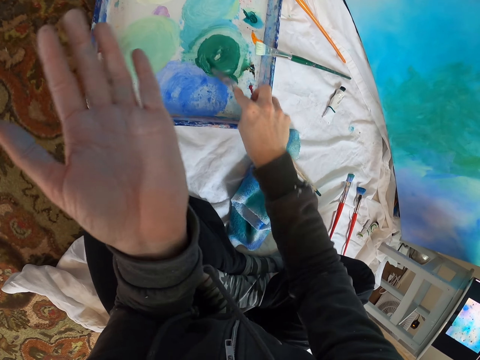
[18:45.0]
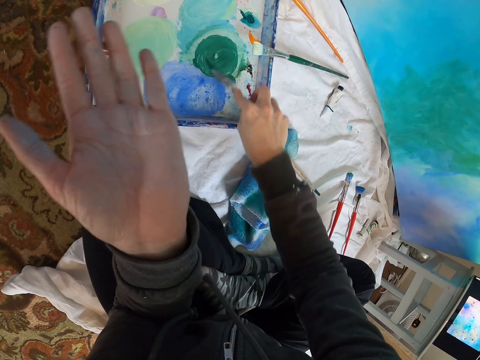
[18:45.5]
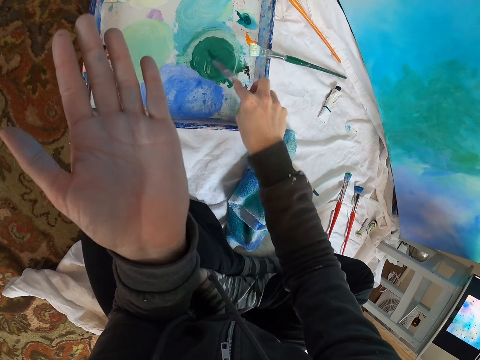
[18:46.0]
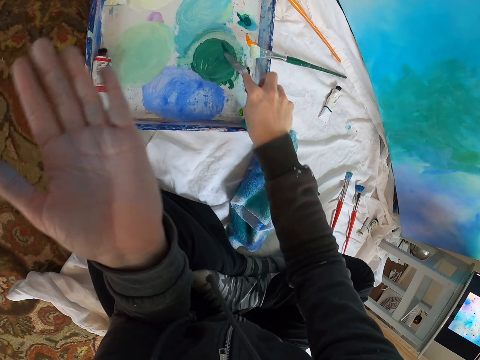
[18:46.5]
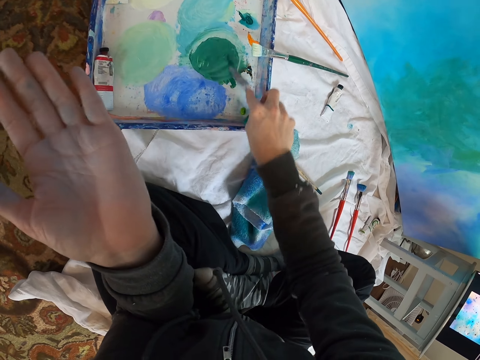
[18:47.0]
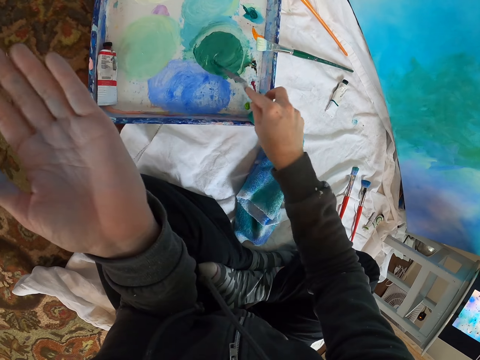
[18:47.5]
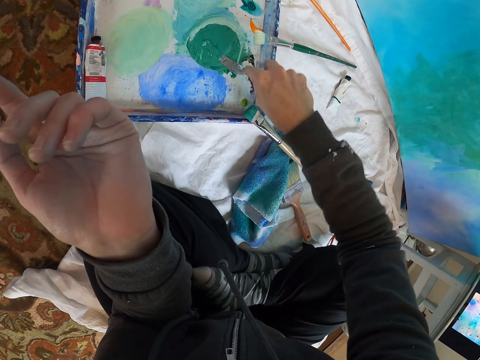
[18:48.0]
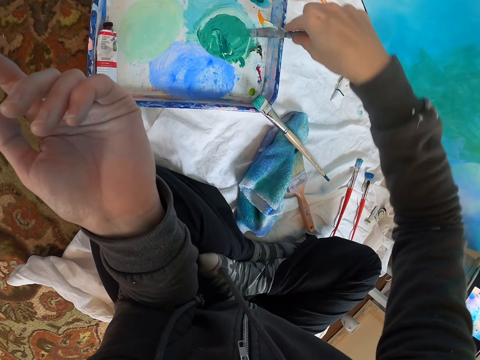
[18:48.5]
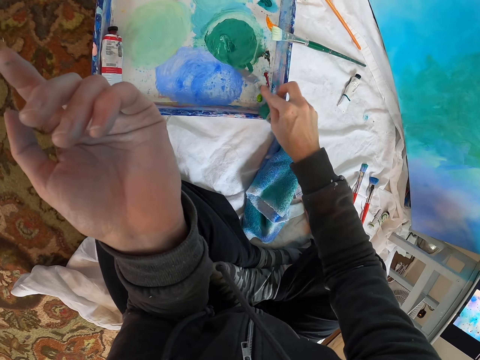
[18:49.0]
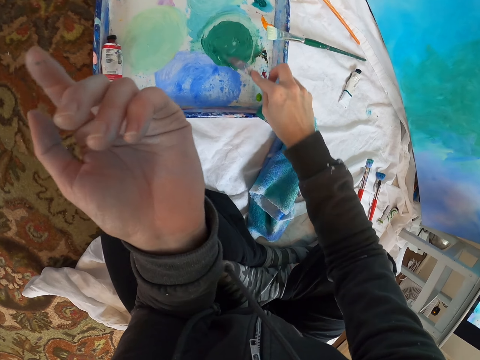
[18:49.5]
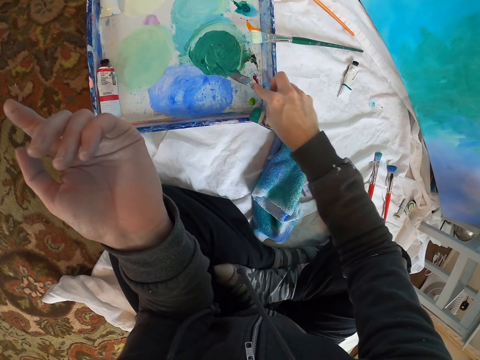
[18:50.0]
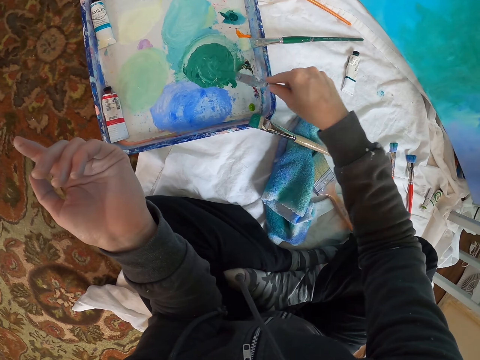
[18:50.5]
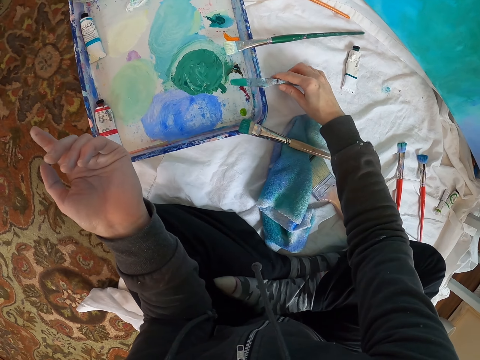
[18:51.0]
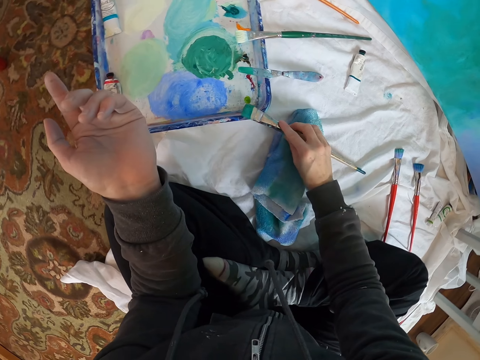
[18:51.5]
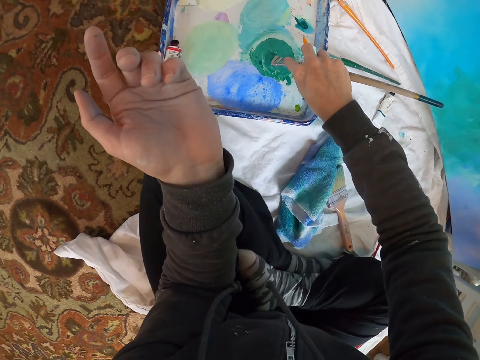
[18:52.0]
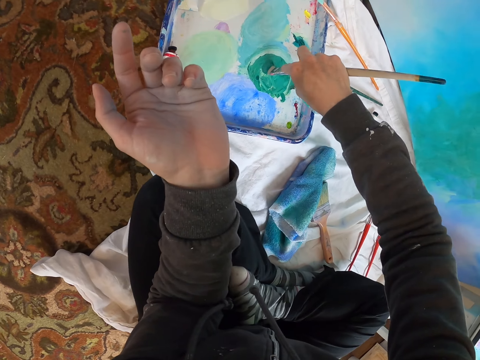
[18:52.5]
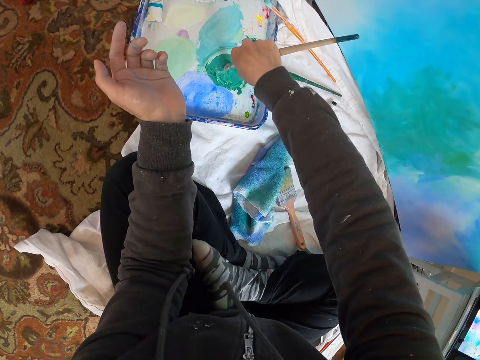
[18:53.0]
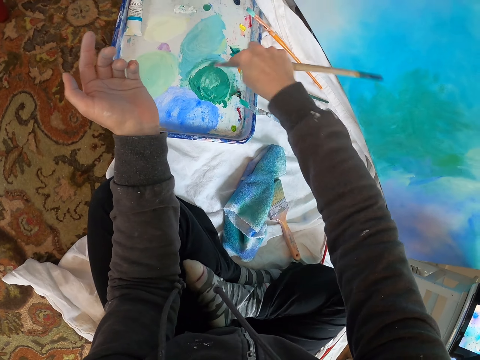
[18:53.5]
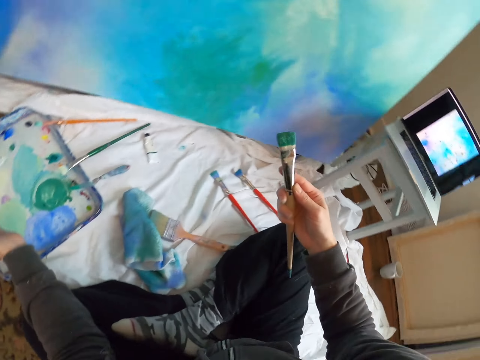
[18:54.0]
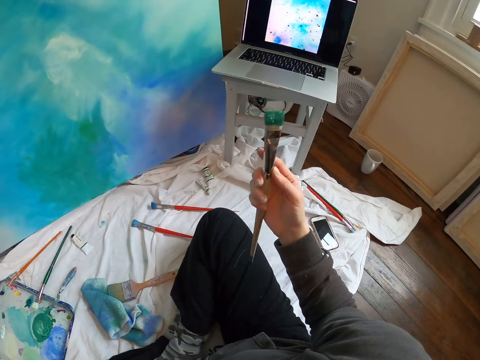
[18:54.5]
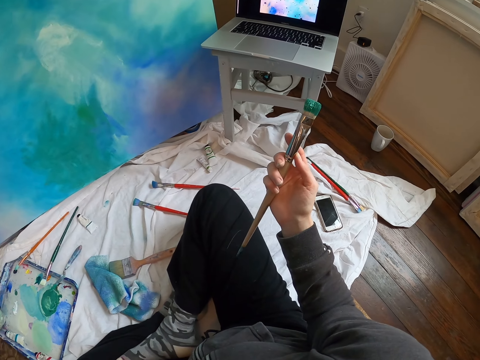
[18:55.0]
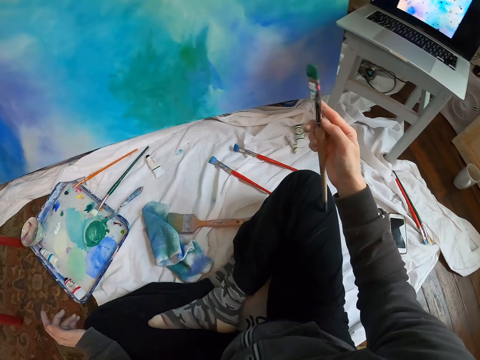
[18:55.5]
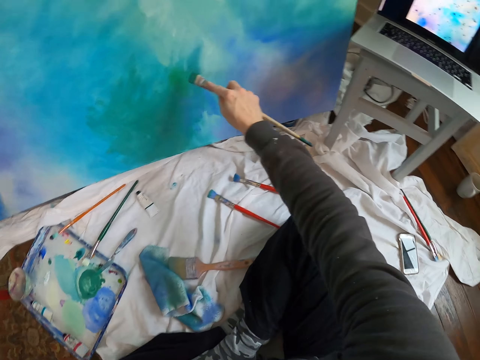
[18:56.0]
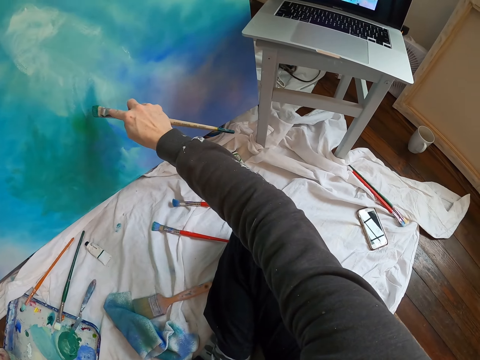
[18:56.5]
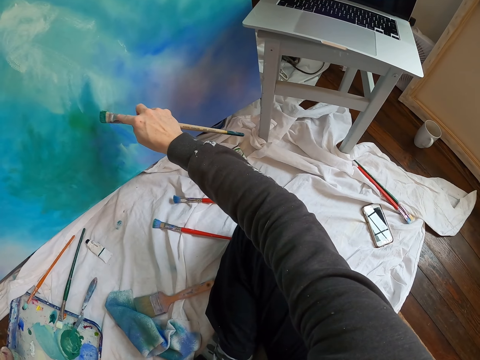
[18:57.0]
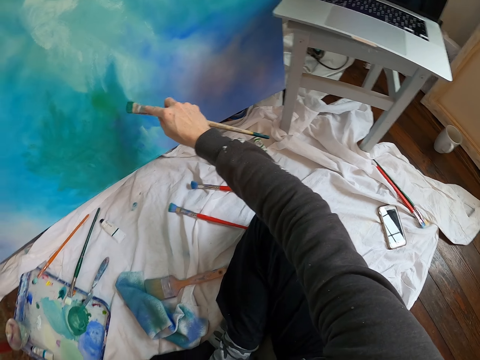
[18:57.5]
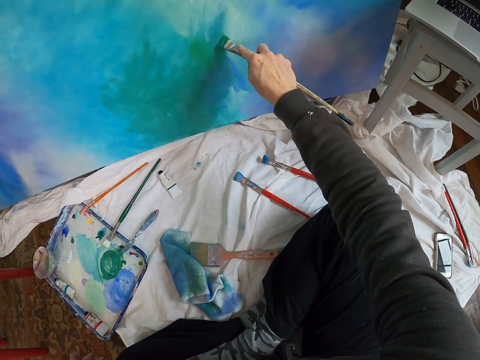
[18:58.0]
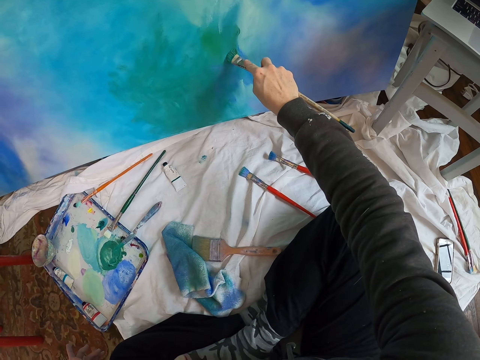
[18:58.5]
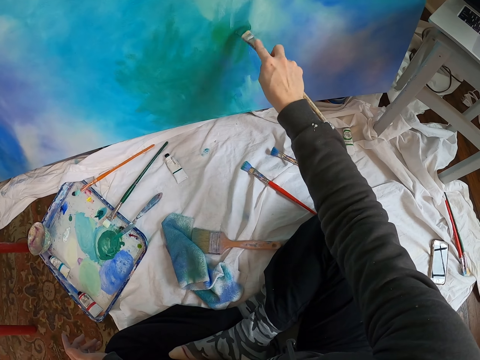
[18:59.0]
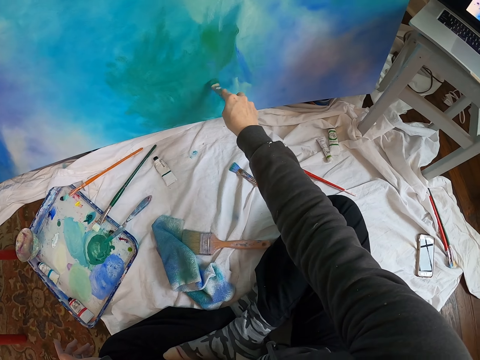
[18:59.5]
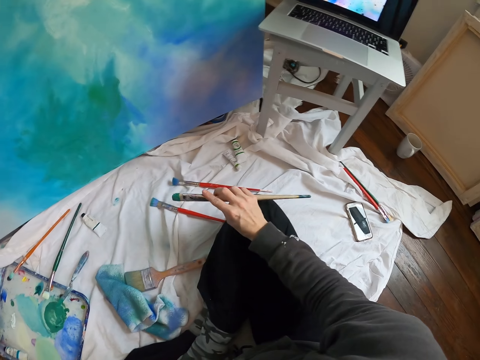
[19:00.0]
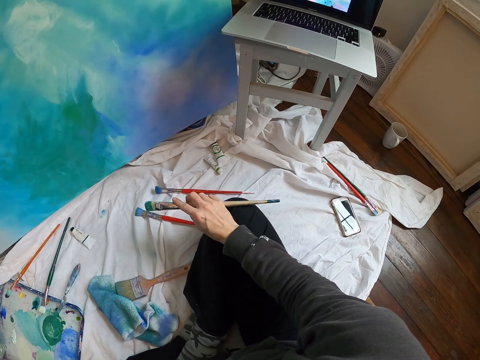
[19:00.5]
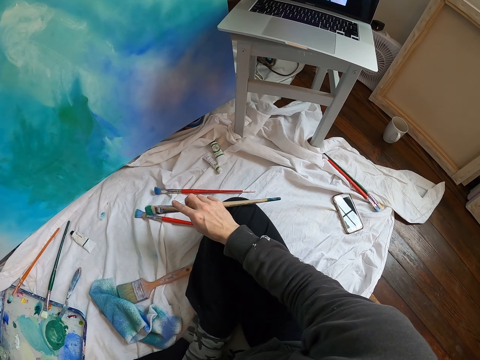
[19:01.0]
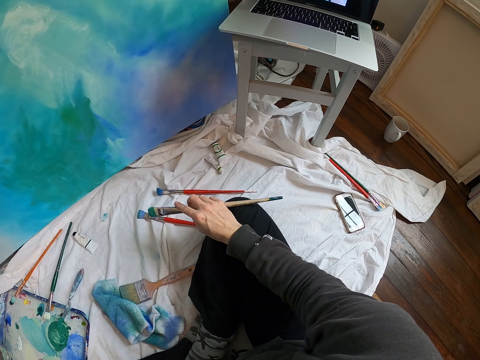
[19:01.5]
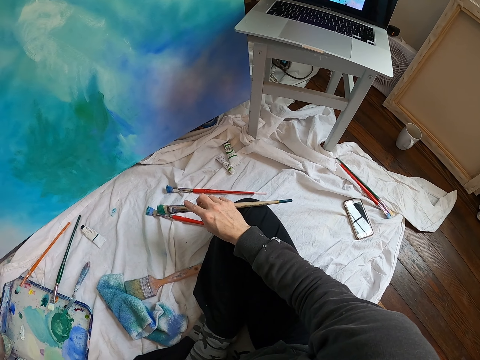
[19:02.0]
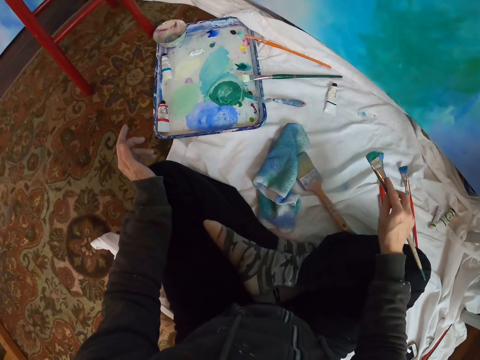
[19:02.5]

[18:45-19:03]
The camera wearer lifts the knife and stirs the paint with the knife. They place the knife down and pick up the dry paint brush or pen brush. They rub the pen brush on the paint. They move the right hand and look at the laptop. They move the right hand and look at the laptop. They paint the board with the pen brush. They move the right hand and look at the laptop. They stop painting.

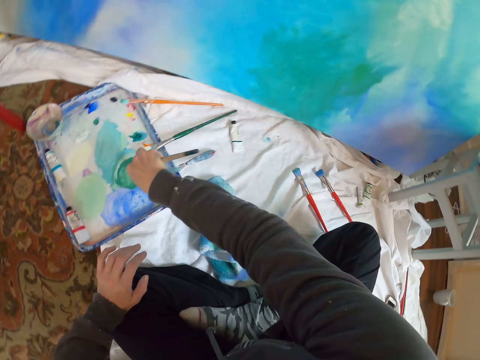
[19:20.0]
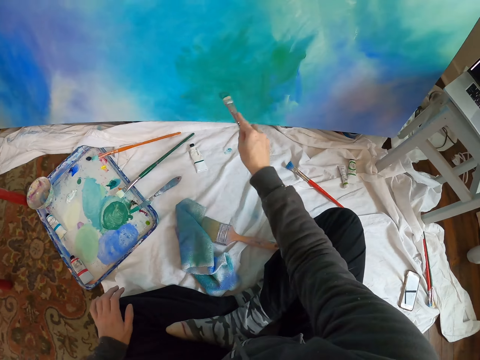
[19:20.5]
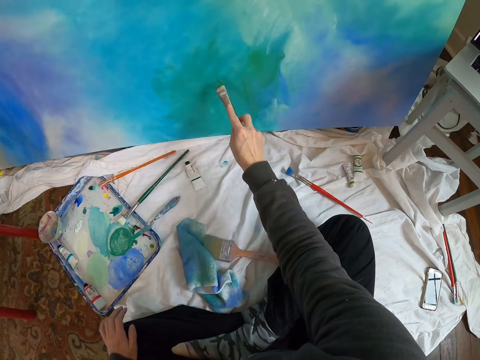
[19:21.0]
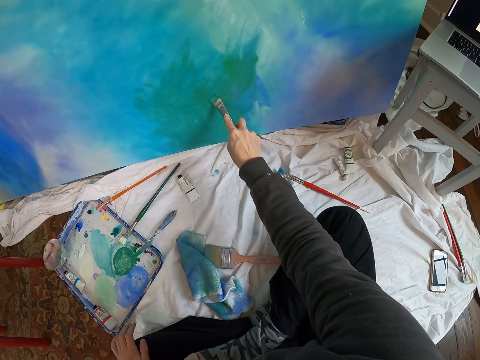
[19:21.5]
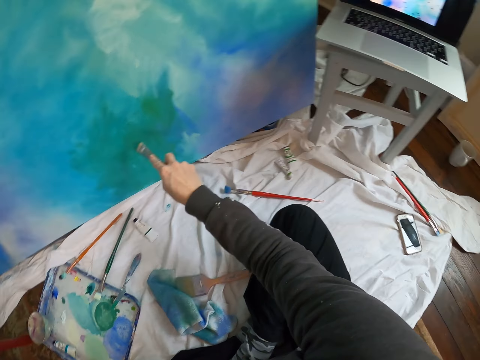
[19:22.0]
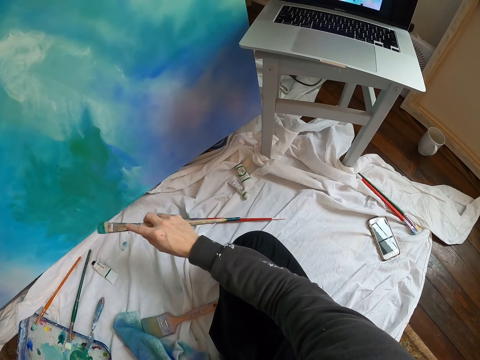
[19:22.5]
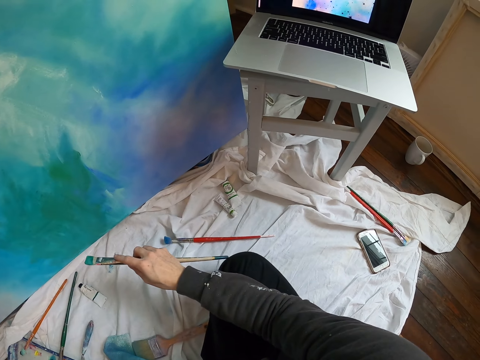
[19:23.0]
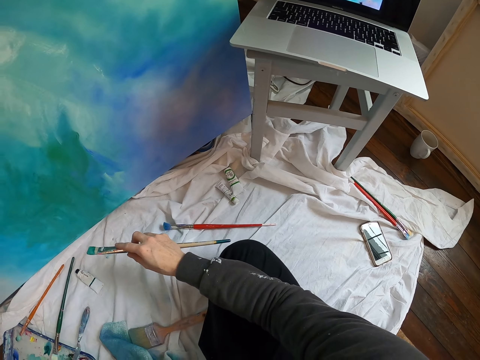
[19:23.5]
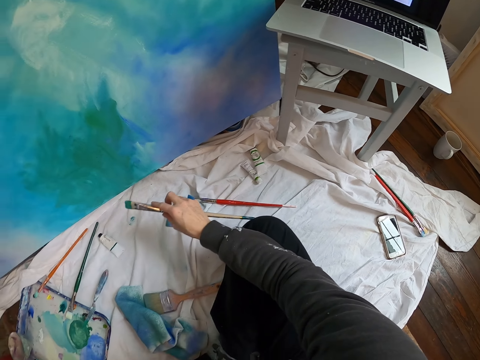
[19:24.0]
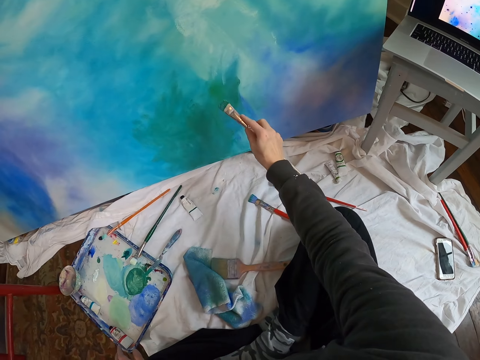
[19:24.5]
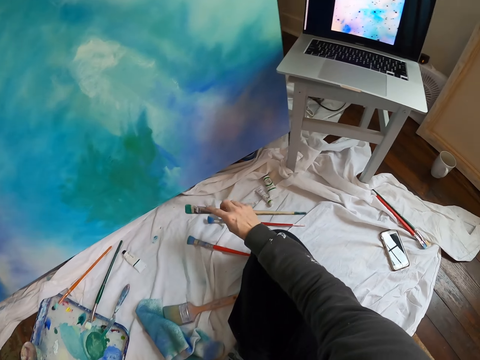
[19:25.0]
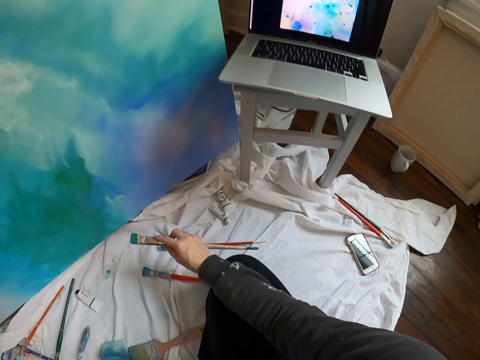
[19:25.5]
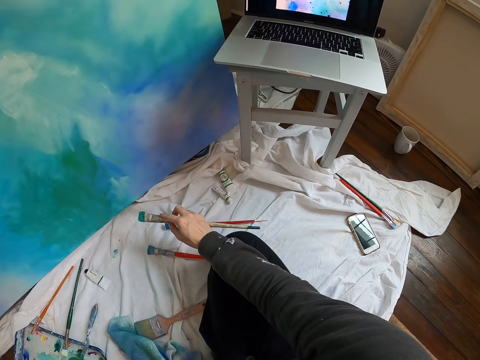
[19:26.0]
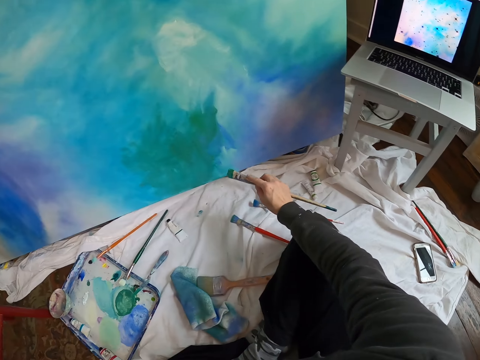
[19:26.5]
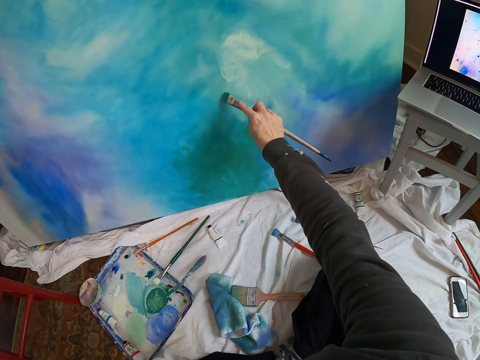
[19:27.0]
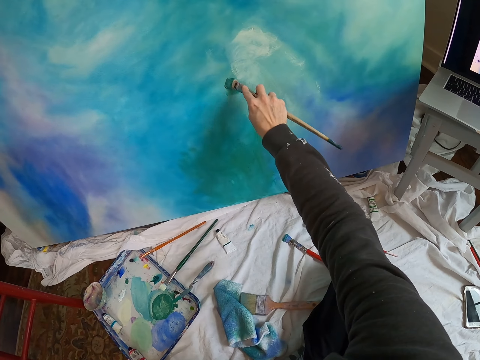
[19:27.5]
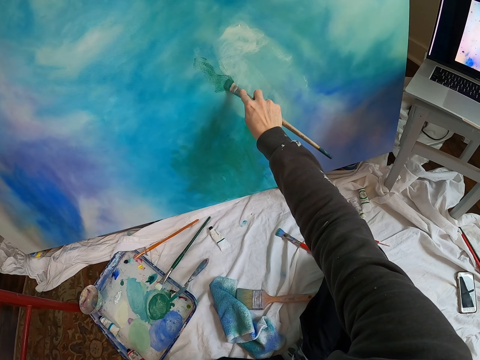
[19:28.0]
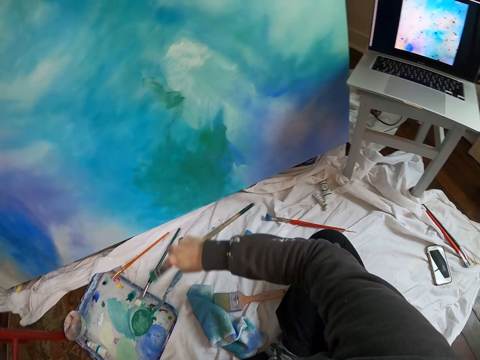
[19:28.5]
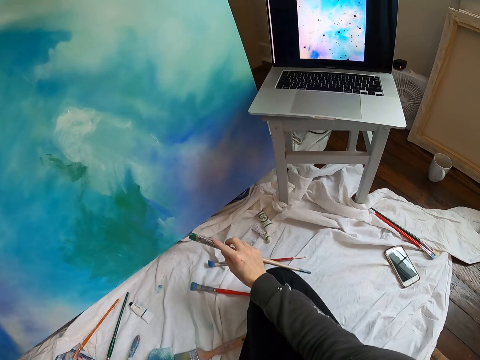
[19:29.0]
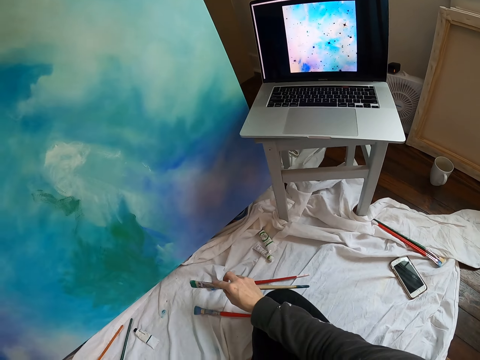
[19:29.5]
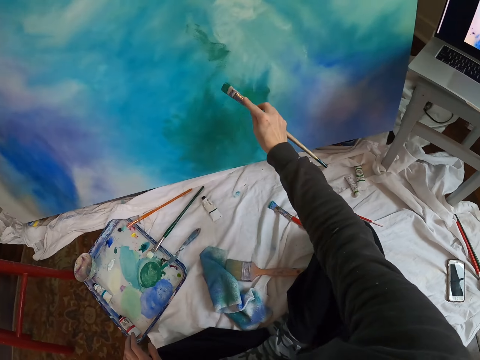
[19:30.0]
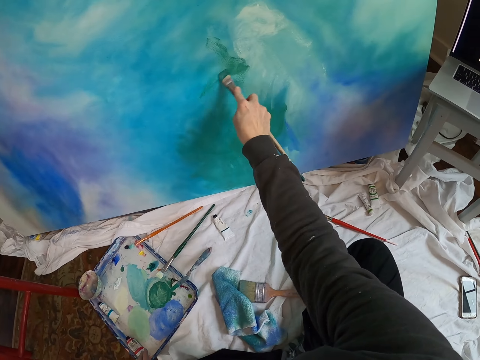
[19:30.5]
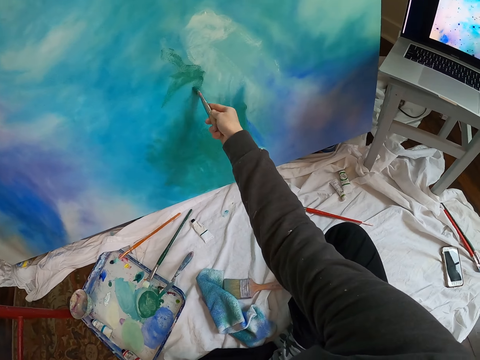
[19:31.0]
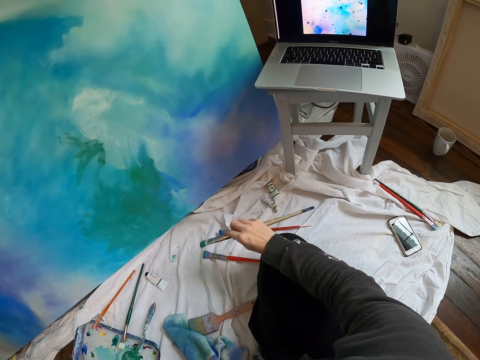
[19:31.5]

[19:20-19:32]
The camera wearer lifts the pen brush and paints the board with the pen brush. They move the right hand and look at the laptop. They stop painting. They lift the pen brush, move the right hand, and look at the laptop. They lift the pen brush and paint the board with the pen brush. They move the right hand and look at the laptop. They stop painting. They paint the board with the pen brush.
